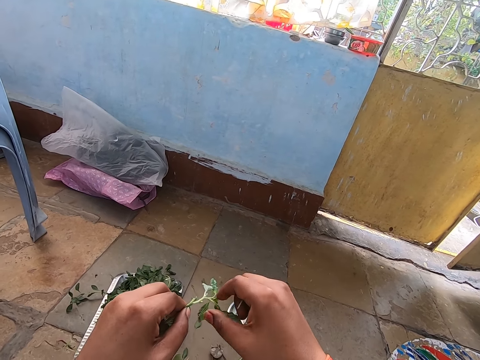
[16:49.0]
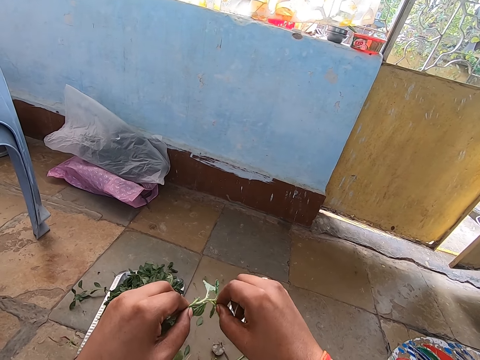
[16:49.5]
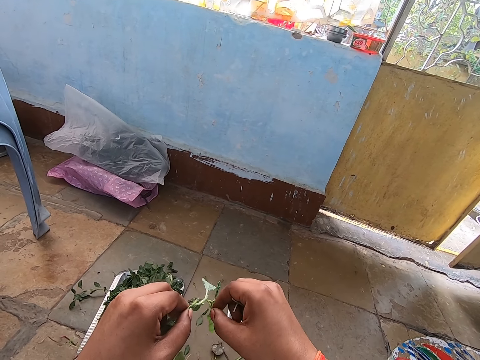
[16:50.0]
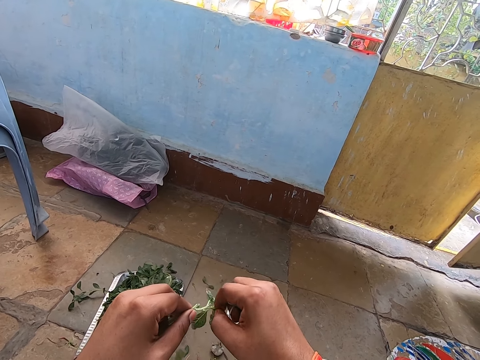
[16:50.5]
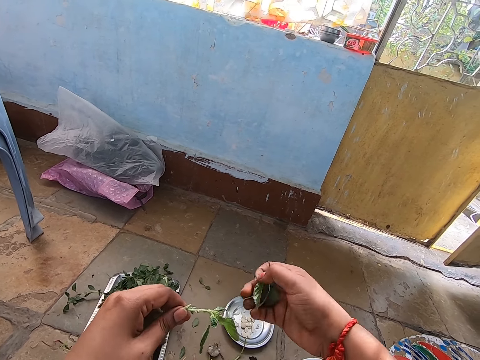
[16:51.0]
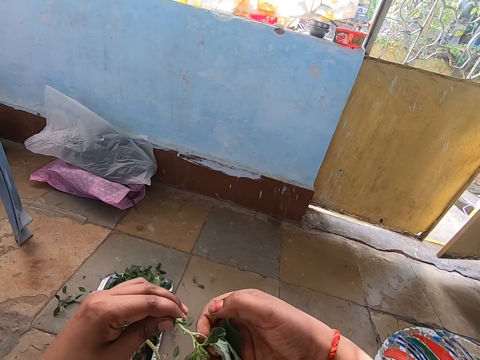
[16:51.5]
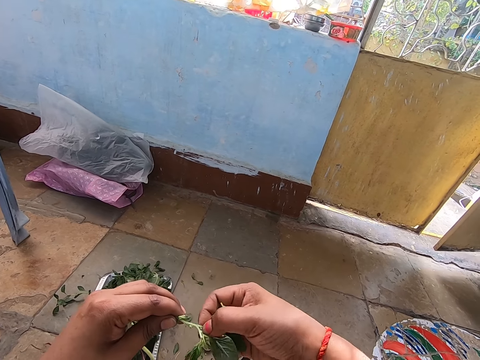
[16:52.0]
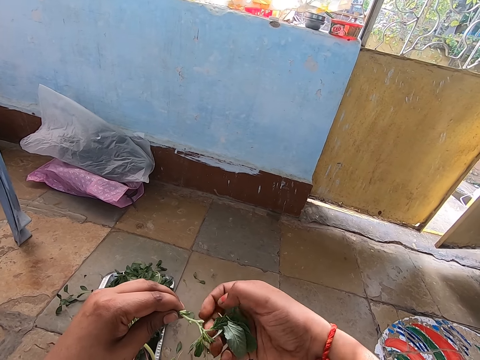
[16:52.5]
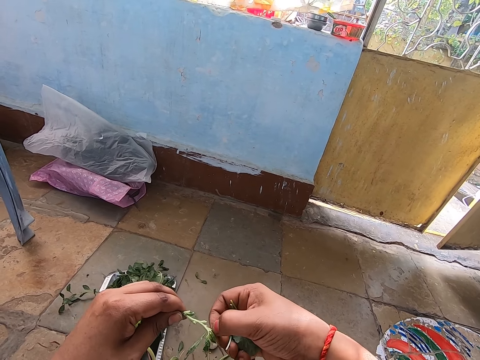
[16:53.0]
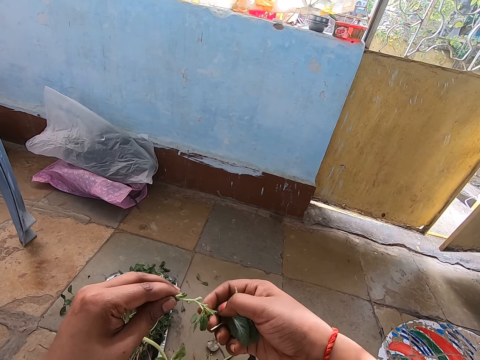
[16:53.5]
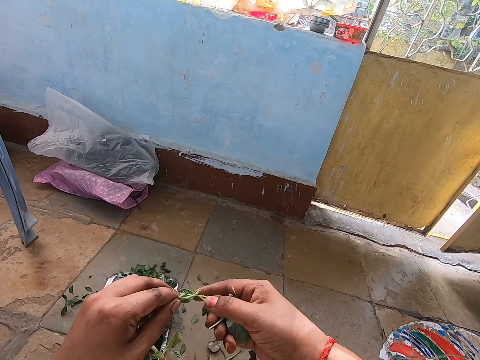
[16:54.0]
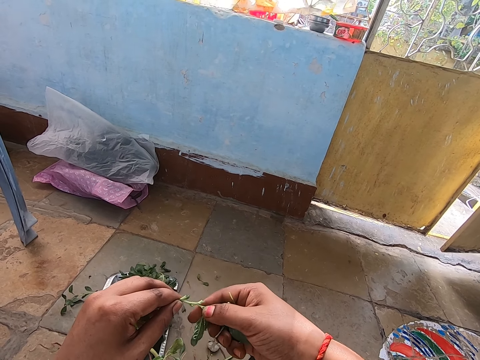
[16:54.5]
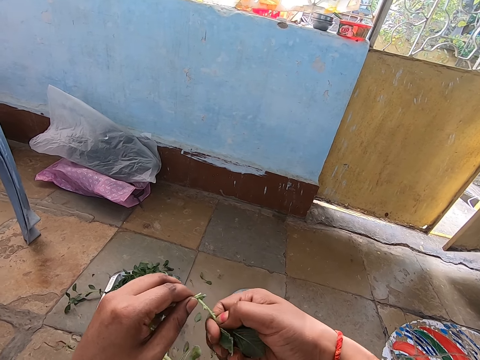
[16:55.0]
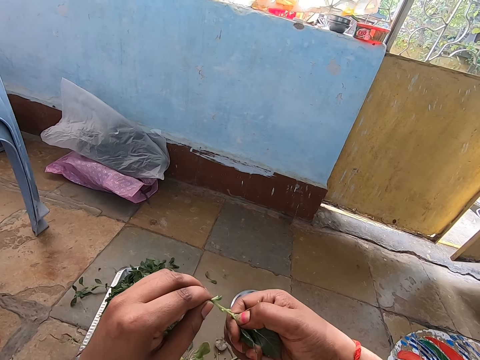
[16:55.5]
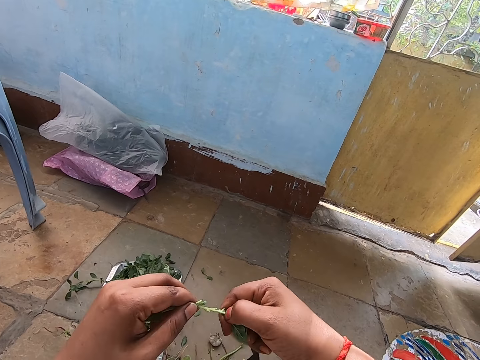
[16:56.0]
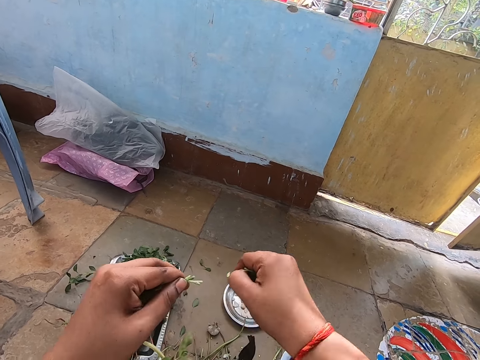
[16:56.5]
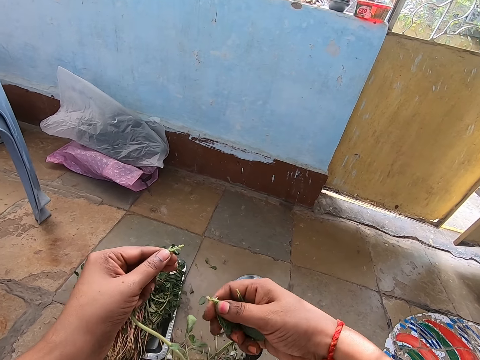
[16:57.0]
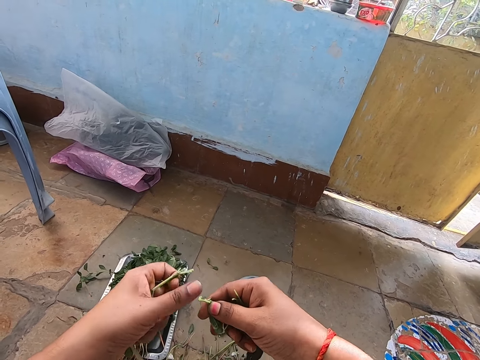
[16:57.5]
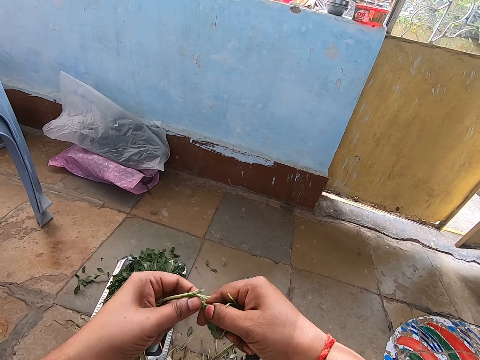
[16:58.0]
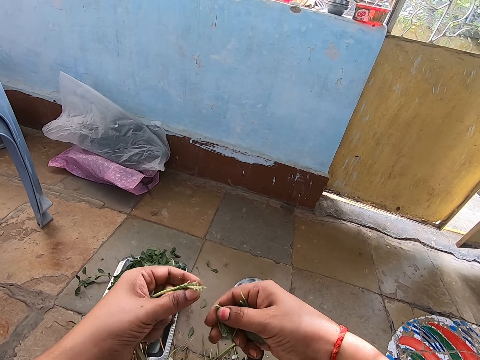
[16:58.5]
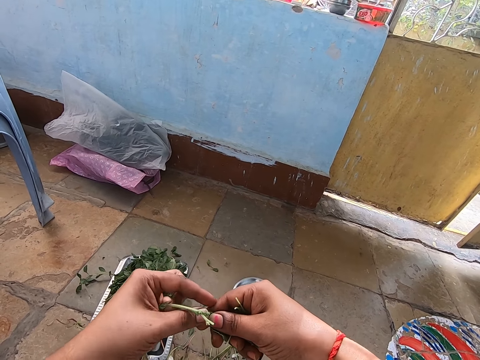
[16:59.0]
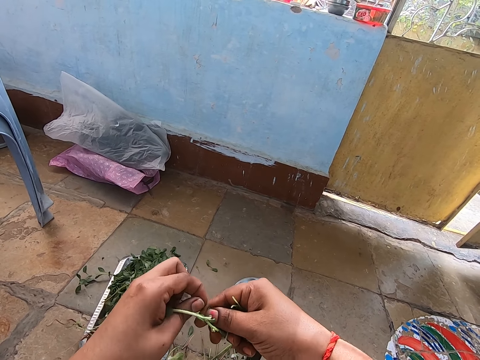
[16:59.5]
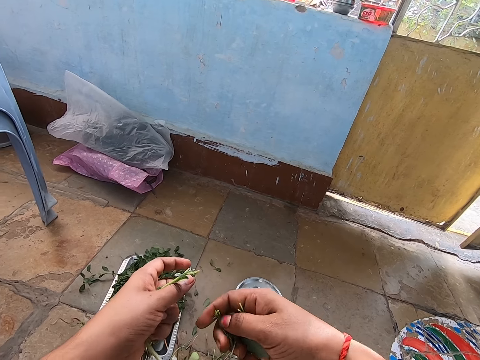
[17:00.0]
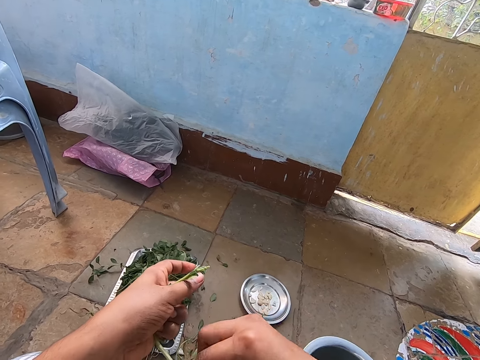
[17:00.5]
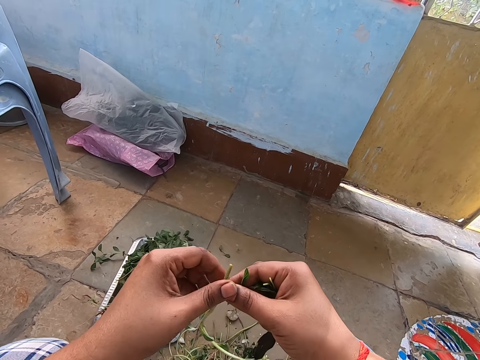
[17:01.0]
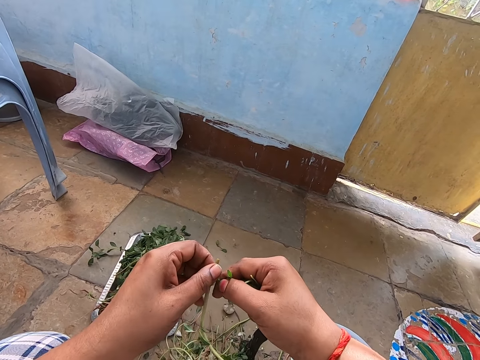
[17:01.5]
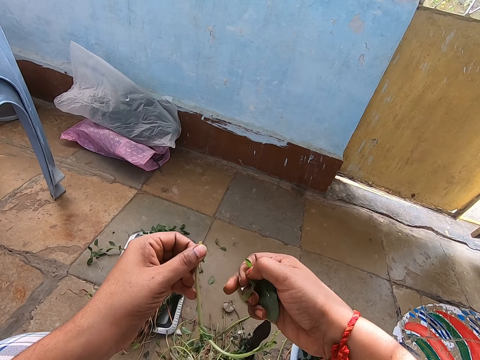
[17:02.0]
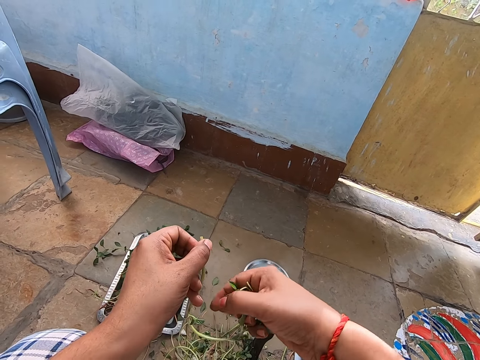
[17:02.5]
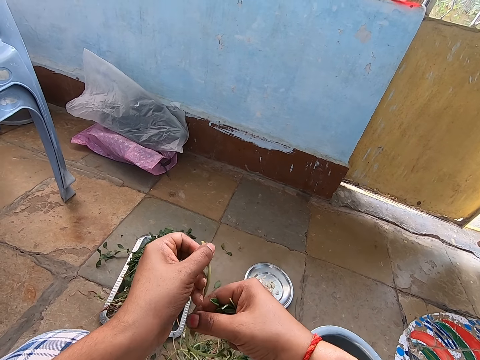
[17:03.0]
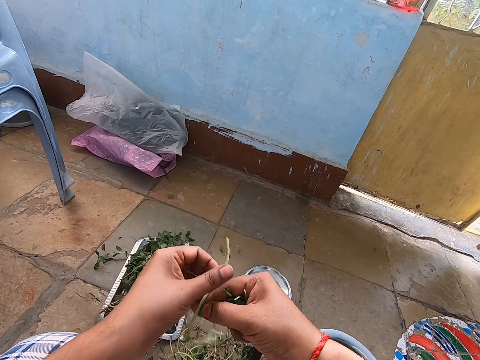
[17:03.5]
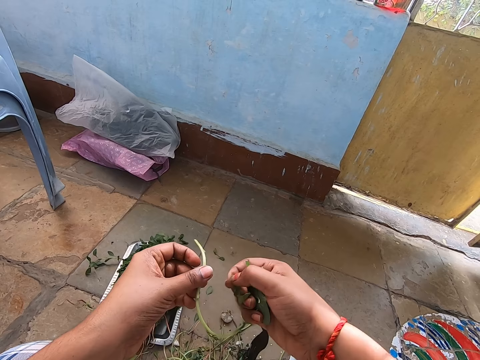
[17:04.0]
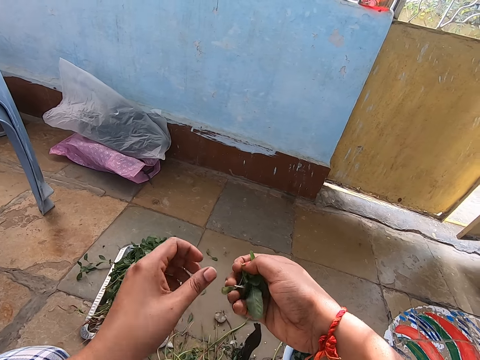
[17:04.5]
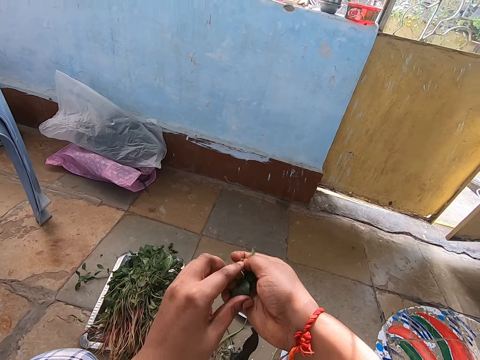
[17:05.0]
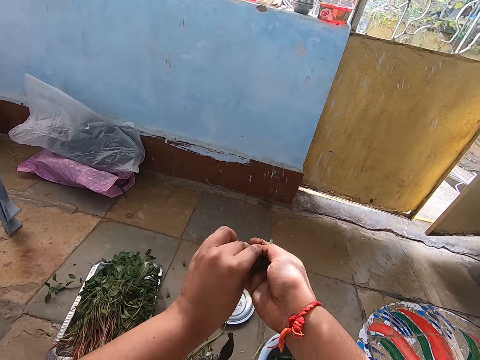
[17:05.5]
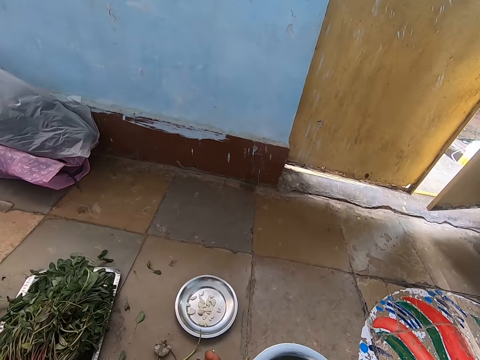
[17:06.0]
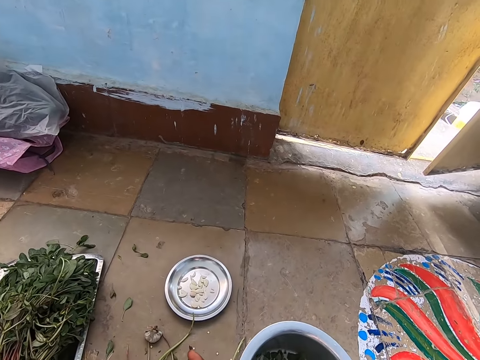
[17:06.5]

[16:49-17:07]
The camera wearer cuts a leaf from the branch in her left hand with her right hand repeatedly. She cuts a stem from the leaf in her right hand with her left hand. She drops the stem on the floor with her left hand. She cuts a stem from the leaf in her right hand with her left hand. She drops the stem on the floor with her left hand. She removes her left hand from the branch. She transfers the branch from her right hand to her left hand. She cuts a leaf from the branch in her left hand with her right hand. She cuts a leaf from the branch again. She drops the branch on the floor with her left hand. She holds the leaves in her right hand with her left hand.

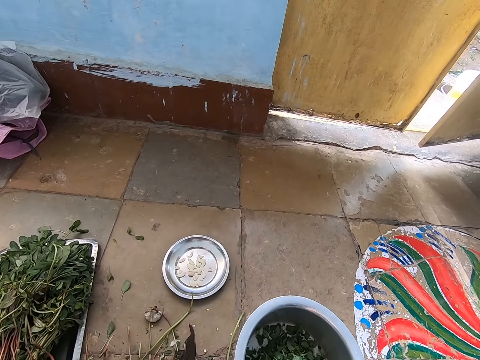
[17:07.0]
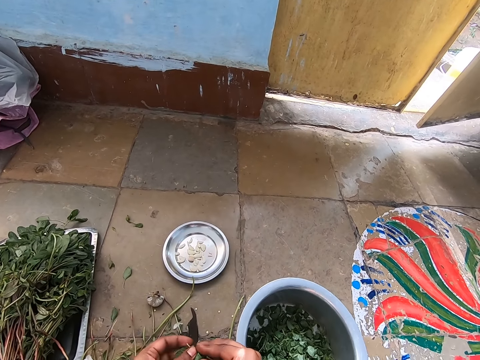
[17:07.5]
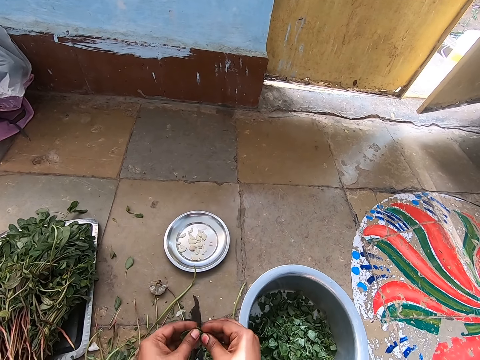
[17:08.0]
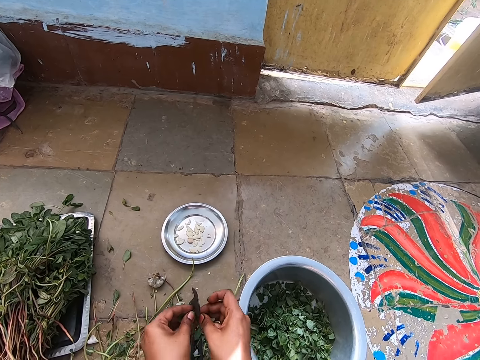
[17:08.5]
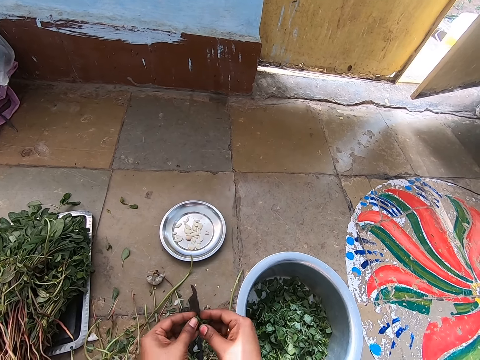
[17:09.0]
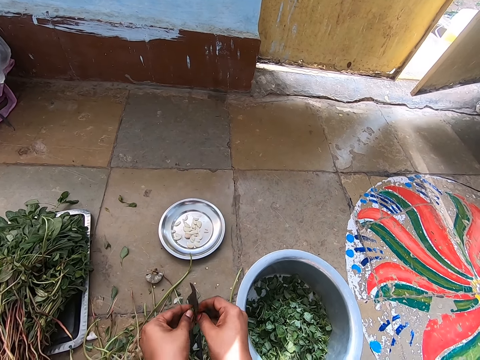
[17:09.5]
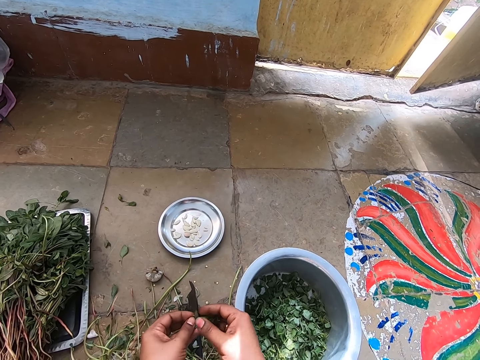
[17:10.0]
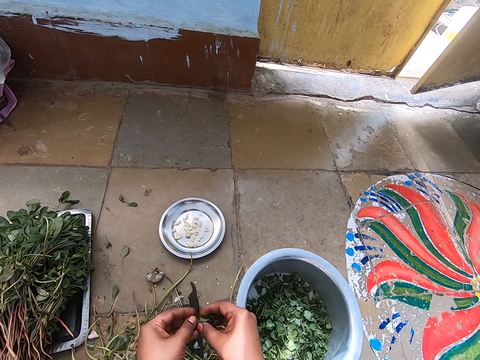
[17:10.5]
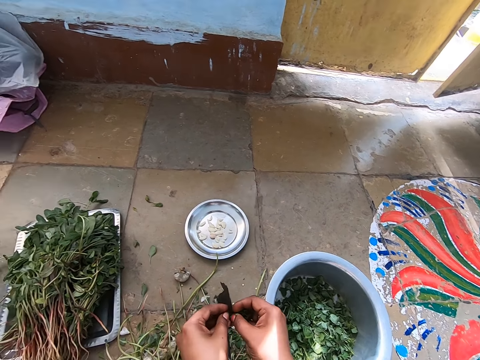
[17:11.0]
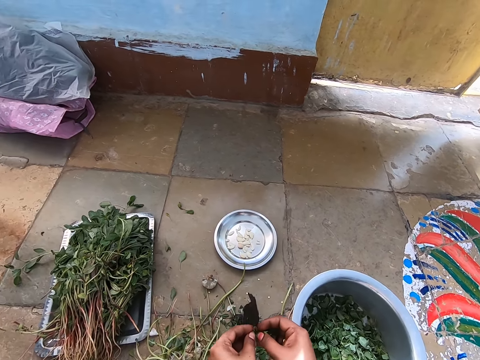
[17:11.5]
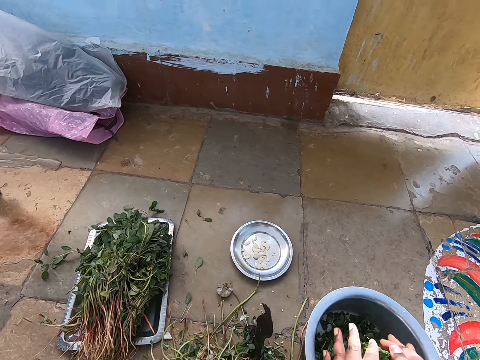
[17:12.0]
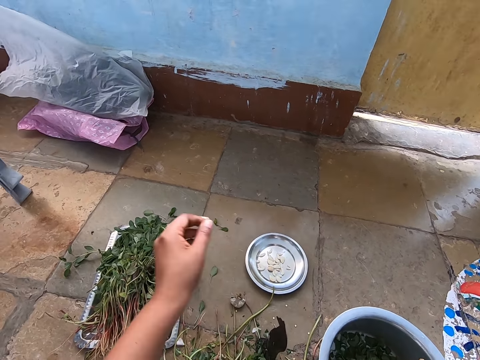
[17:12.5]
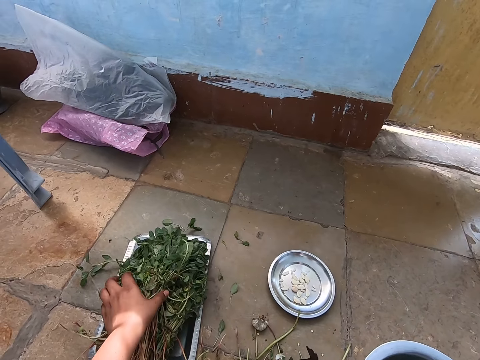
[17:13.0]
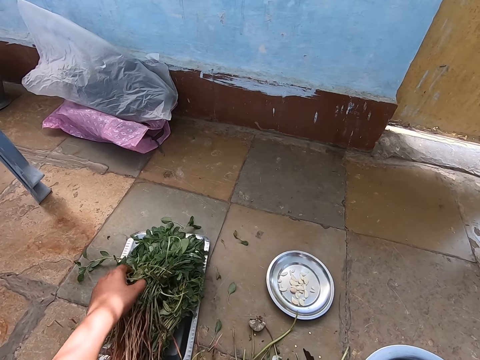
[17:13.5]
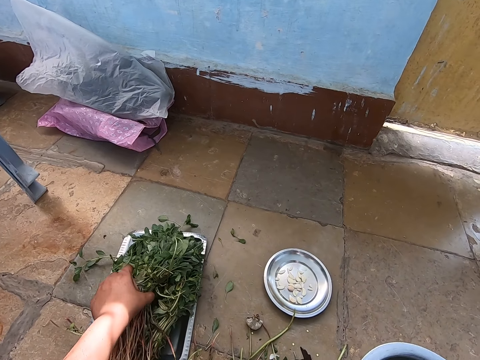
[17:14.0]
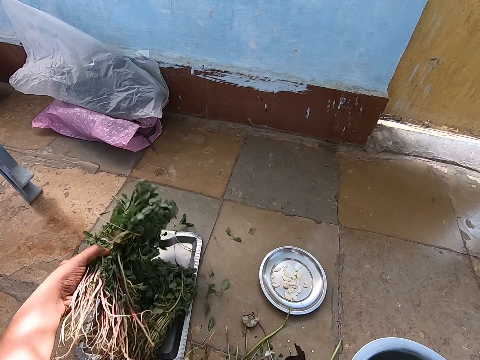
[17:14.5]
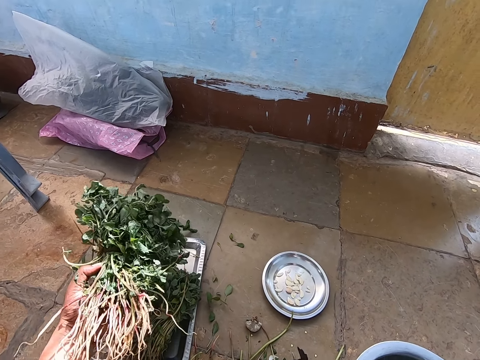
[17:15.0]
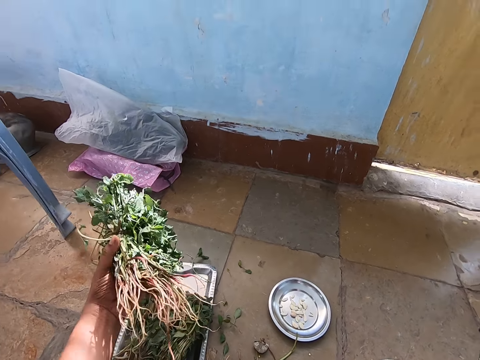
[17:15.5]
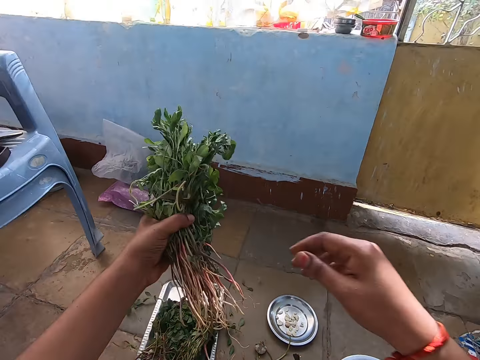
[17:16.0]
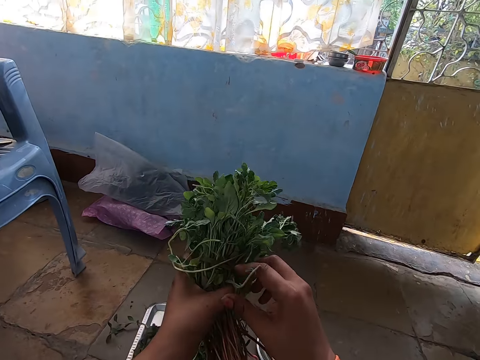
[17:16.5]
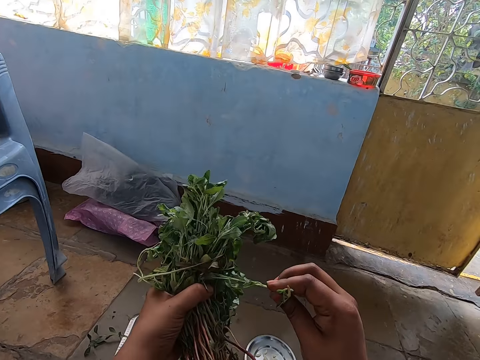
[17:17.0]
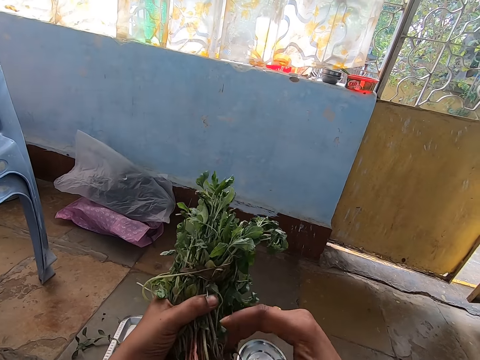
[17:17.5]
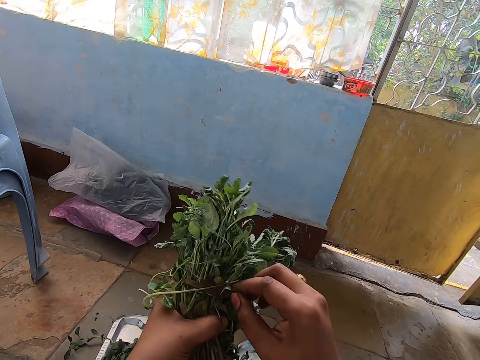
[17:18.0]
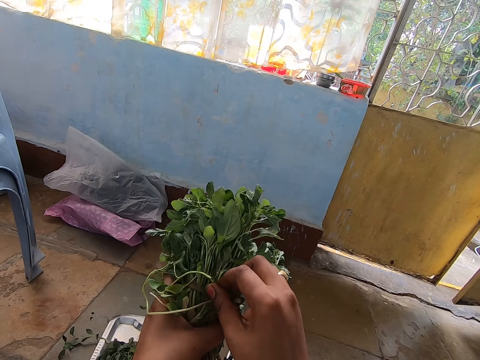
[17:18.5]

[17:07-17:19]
The camera wearer cuts the leaves in both hands with the iron on the floor. She pours the leaves on the bowl on the floor with both hands. She picks some branches from the tray on the floor with her left hand. She pulls a branch in her right hand from the branches in her left hand. She removes her right hand from the branch. She pulls a branch in her right hand from the branches in her left hand.
